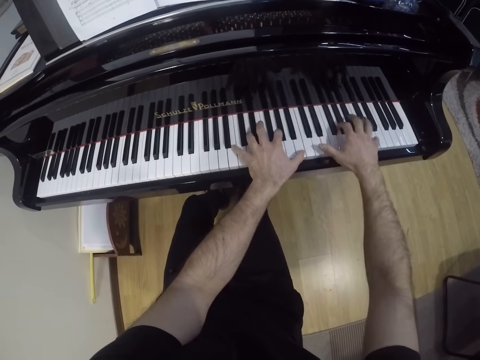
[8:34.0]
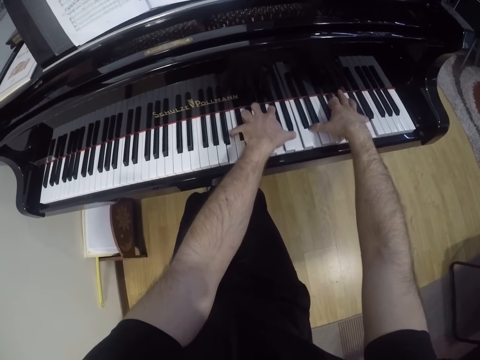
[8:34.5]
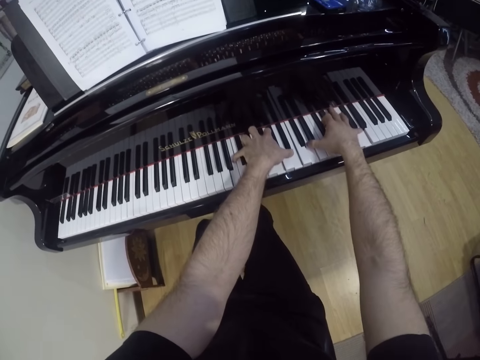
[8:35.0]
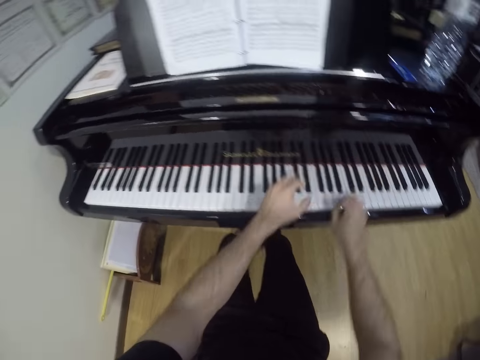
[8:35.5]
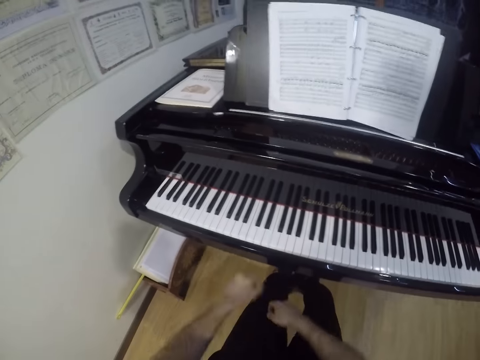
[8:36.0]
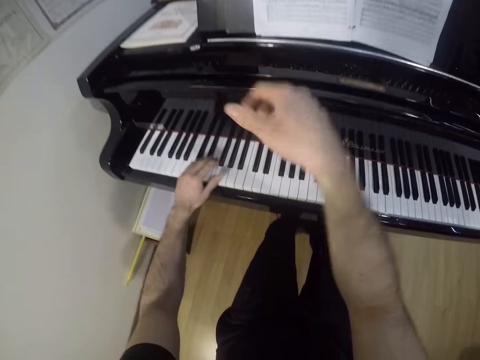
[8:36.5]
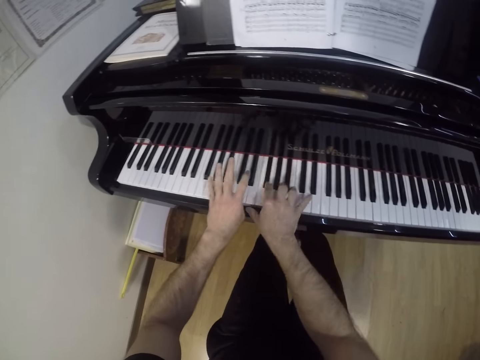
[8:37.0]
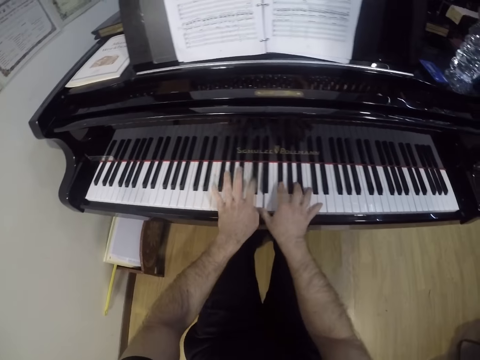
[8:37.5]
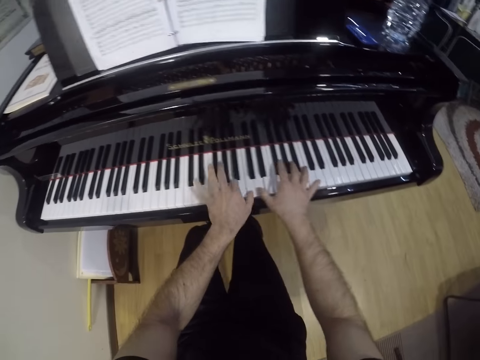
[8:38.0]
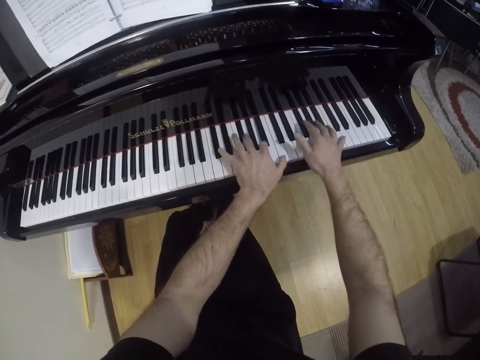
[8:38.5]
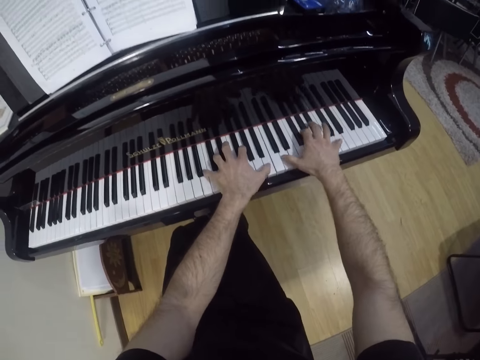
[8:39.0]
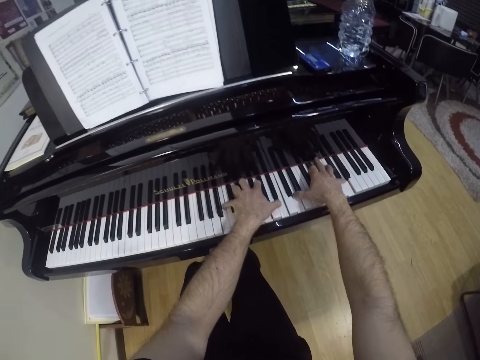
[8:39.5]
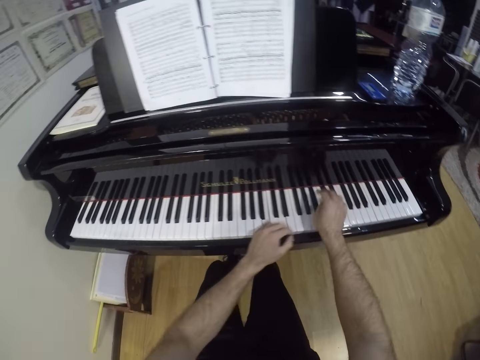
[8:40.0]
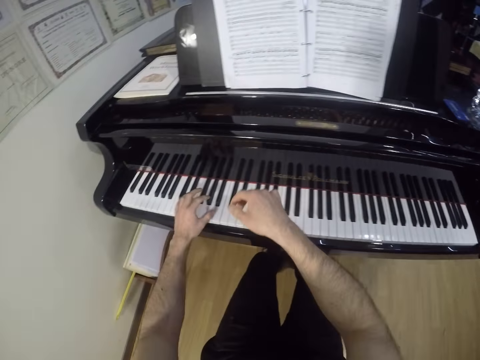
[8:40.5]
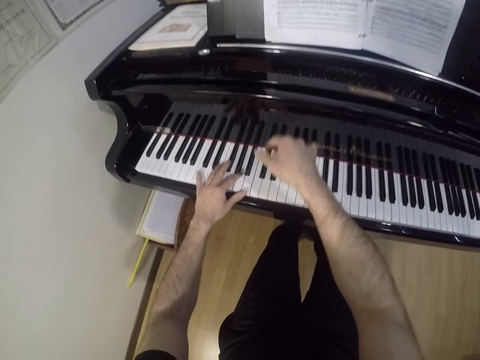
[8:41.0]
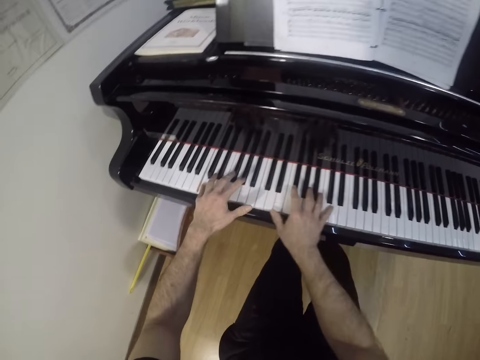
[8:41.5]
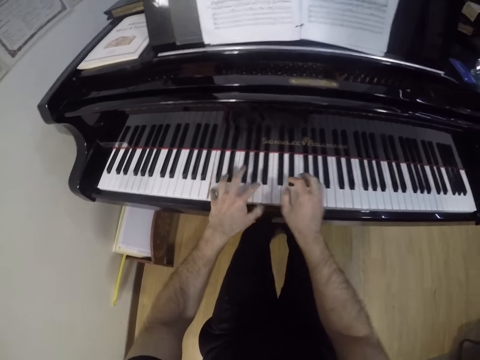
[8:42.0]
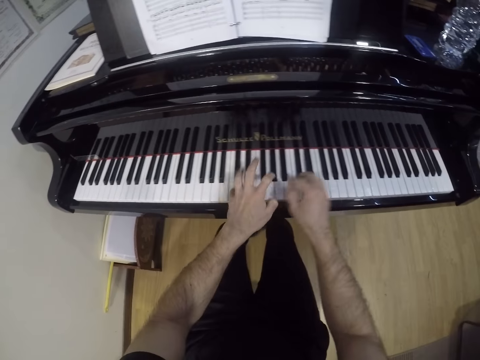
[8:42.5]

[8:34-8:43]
The camera wearer removes both hands from the piano. He reads notes on the book. He plays the piano with both hands.

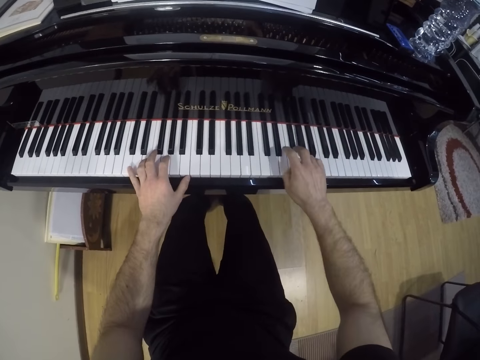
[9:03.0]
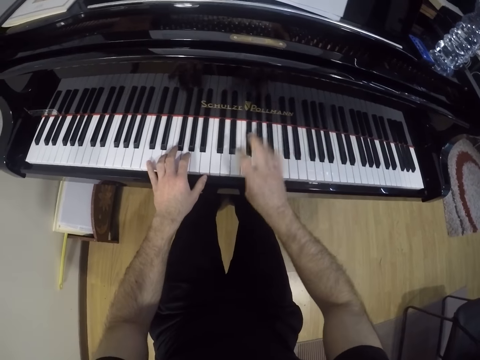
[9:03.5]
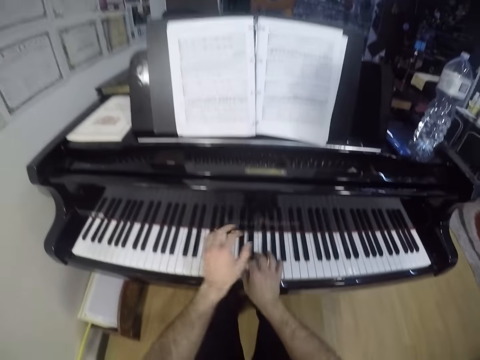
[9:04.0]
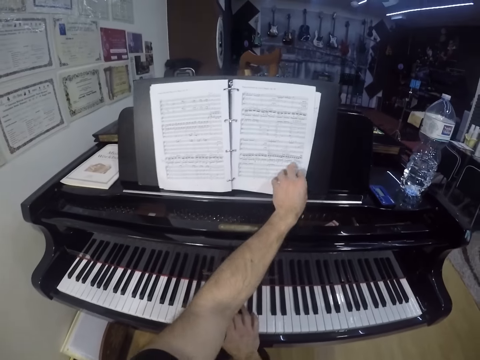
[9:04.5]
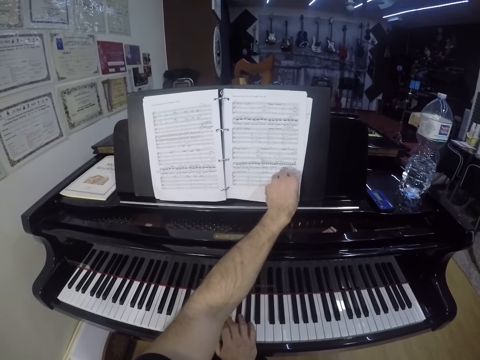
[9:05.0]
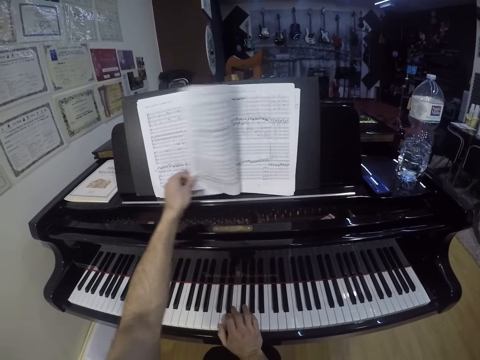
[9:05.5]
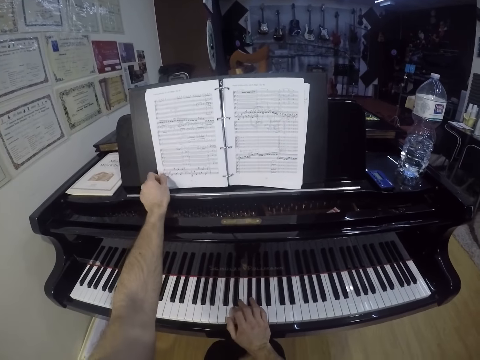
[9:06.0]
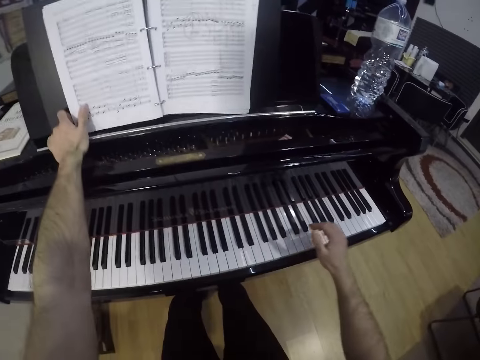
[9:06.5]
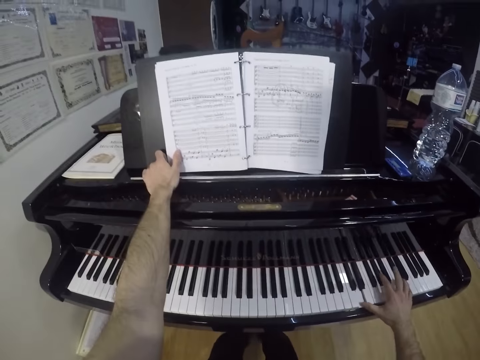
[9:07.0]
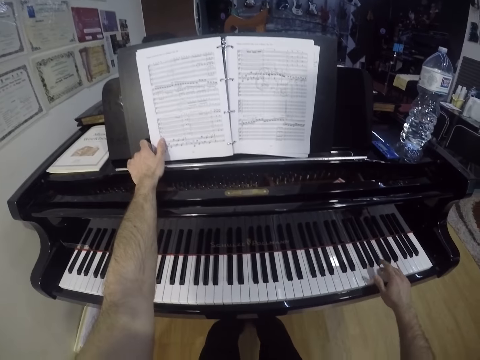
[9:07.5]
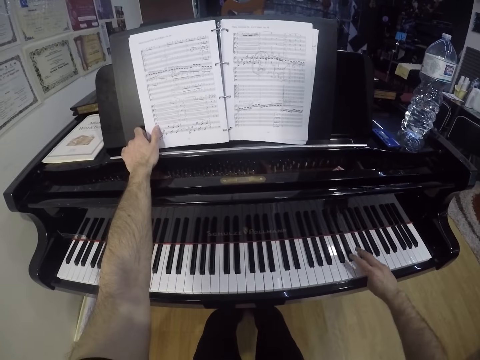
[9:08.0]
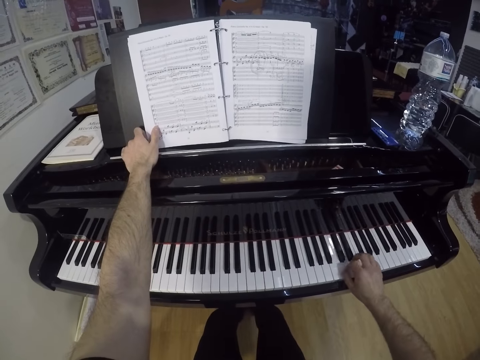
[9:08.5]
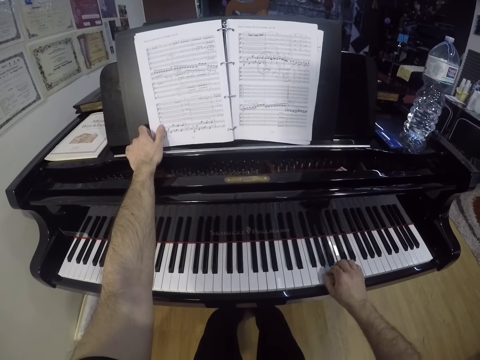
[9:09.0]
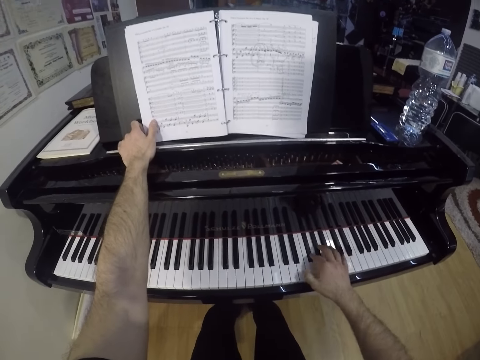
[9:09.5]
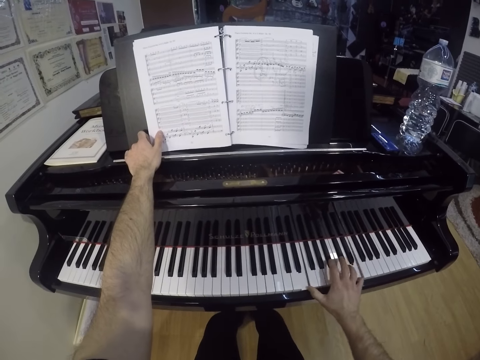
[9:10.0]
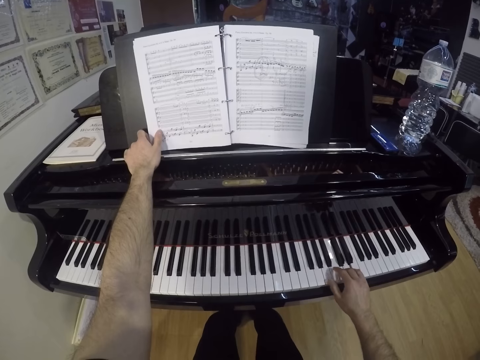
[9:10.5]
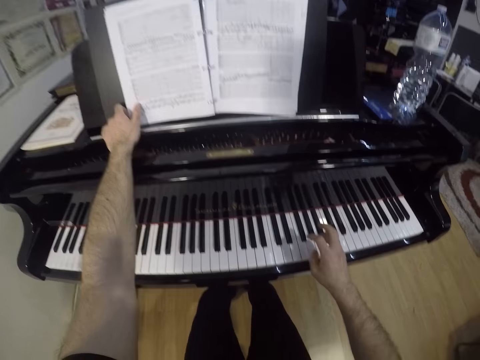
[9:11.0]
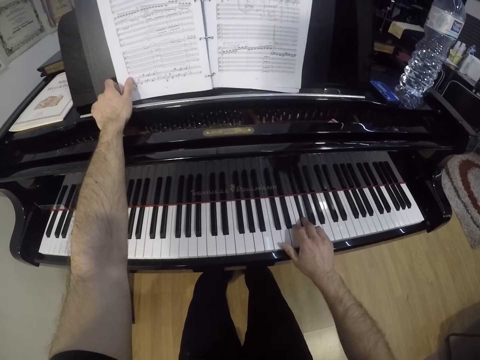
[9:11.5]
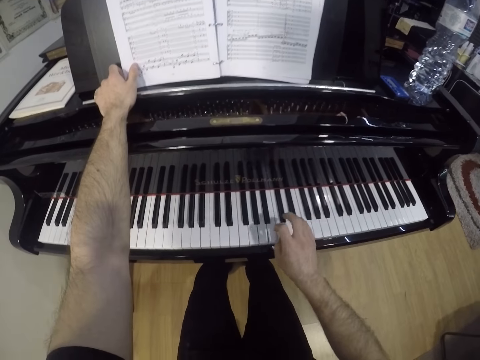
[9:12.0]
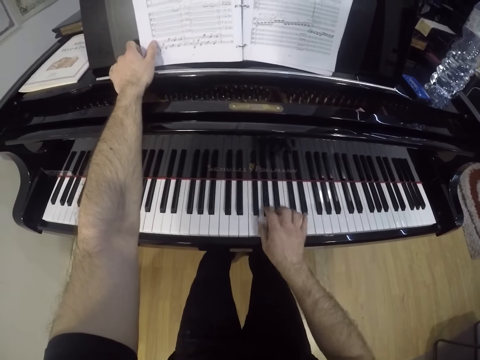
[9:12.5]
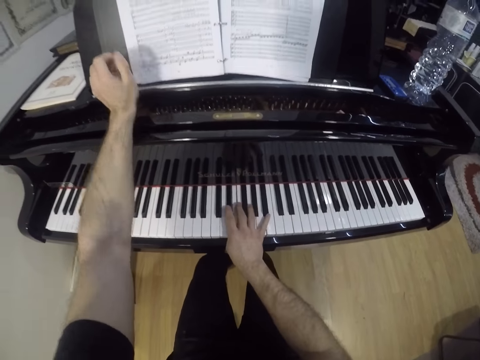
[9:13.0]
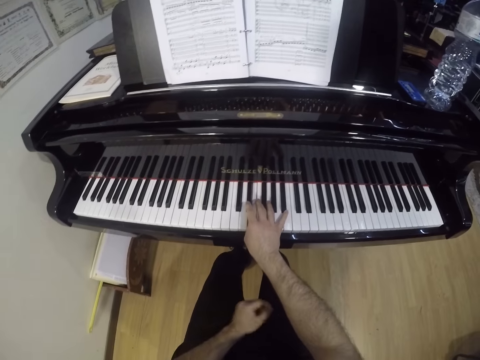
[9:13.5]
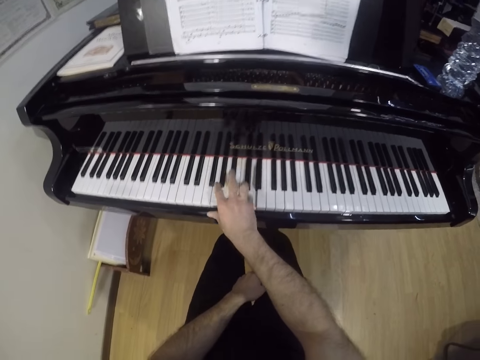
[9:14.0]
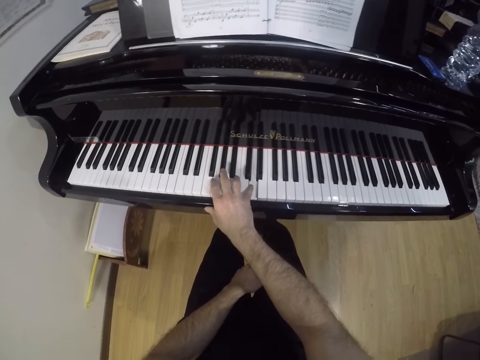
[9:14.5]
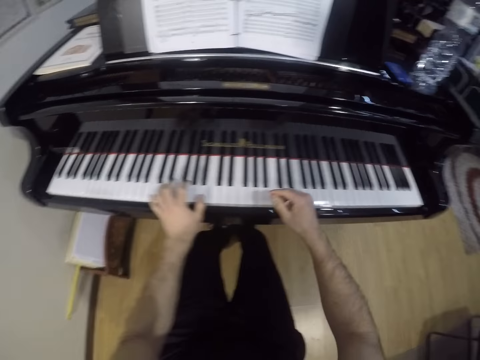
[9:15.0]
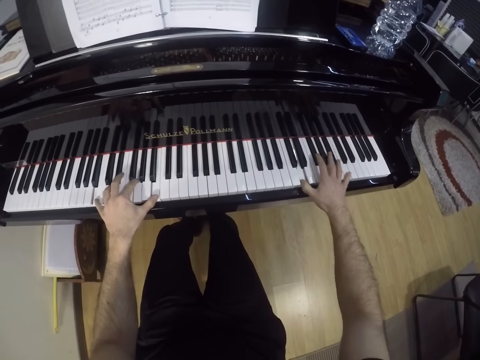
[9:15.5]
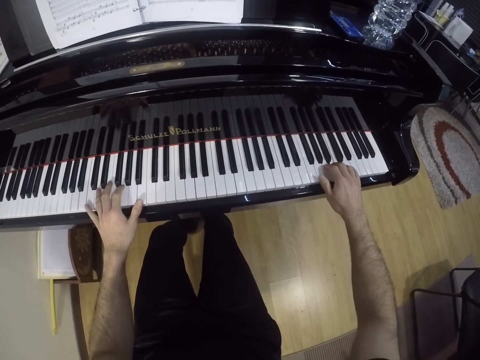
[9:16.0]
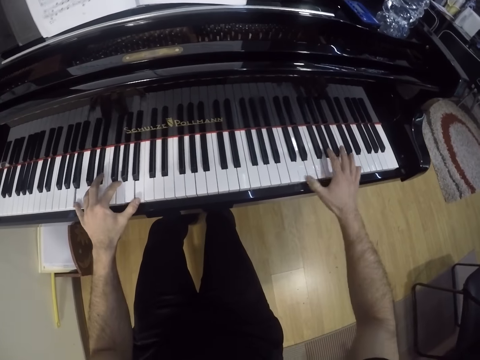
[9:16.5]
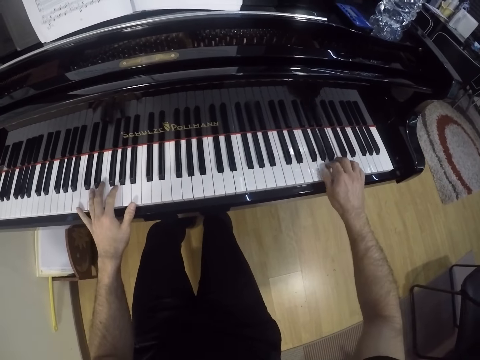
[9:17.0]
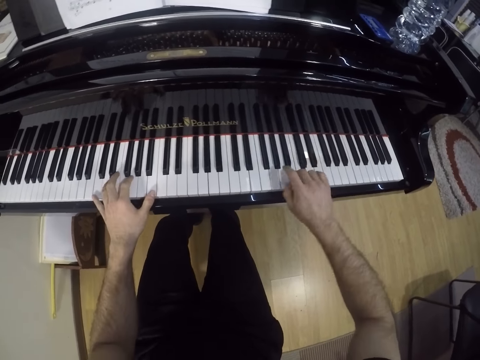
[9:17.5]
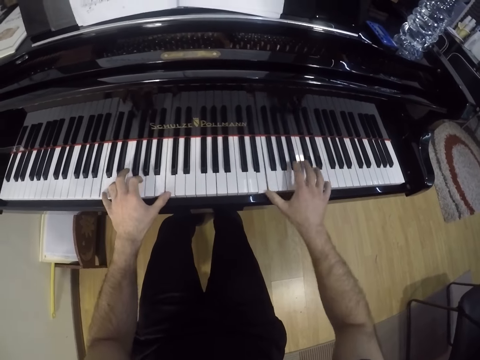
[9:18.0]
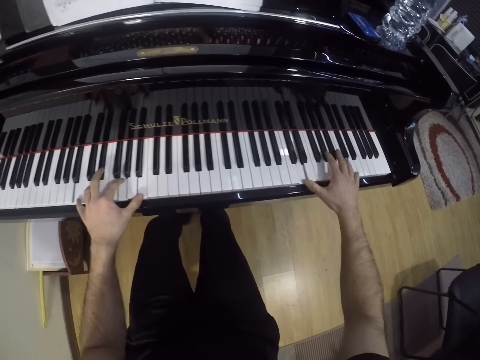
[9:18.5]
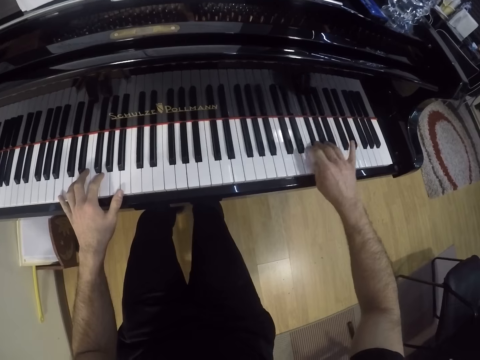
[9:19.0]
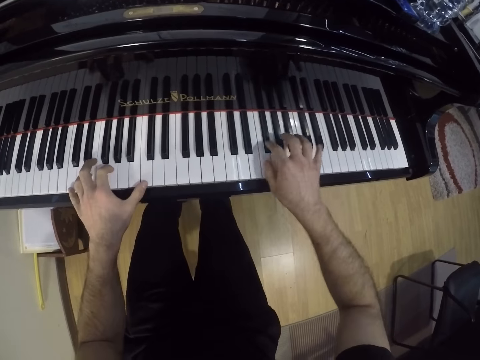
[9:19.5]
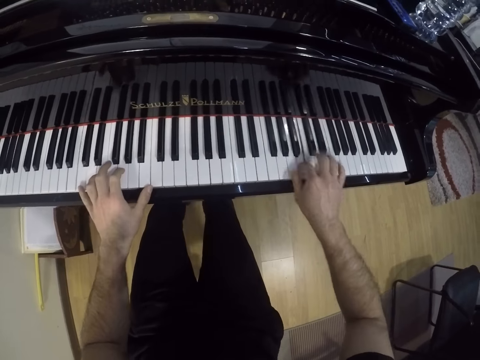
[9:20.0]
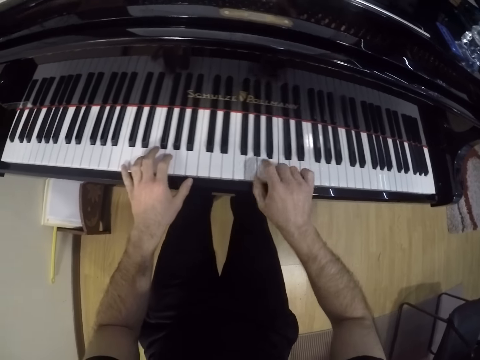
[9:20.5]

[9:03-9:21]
The camera wearer flips a page of a piano sheet on the piano with his left hand. He plays the piano with his right hand. He removes his left hand from the piano sheet on the piano. He plays the piano with both hands.
